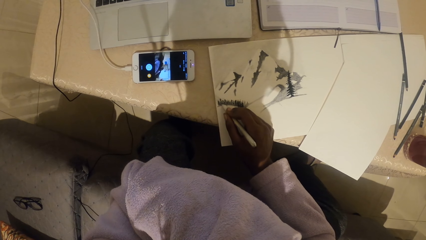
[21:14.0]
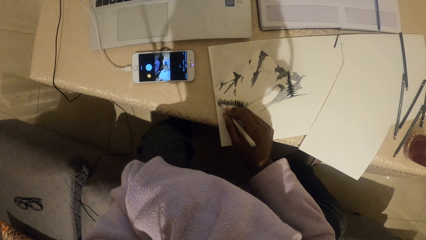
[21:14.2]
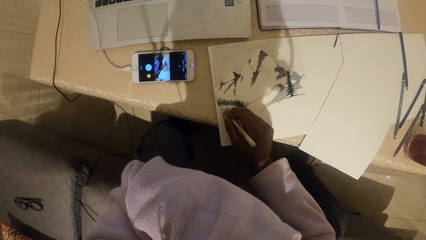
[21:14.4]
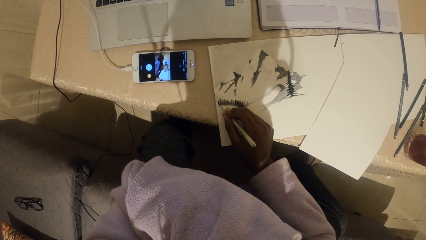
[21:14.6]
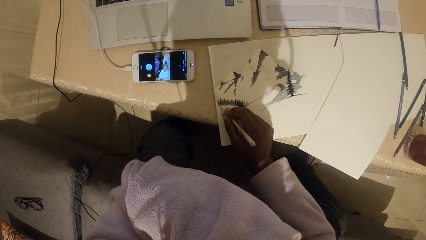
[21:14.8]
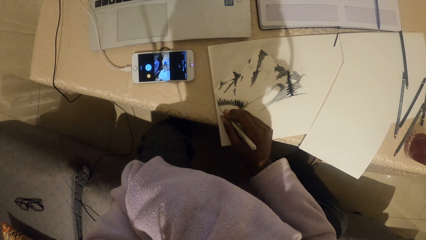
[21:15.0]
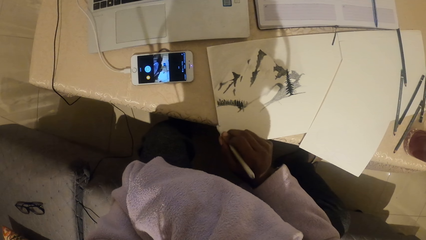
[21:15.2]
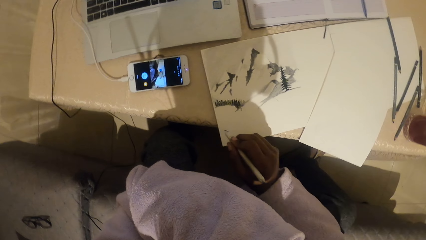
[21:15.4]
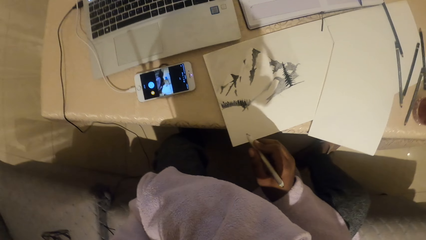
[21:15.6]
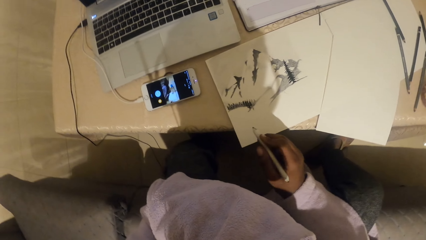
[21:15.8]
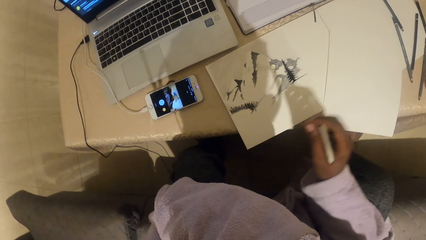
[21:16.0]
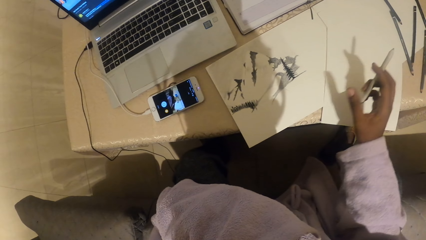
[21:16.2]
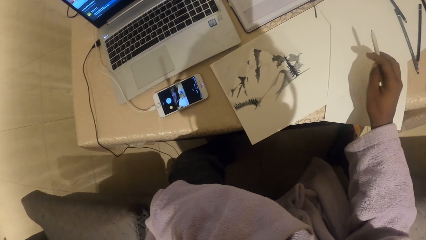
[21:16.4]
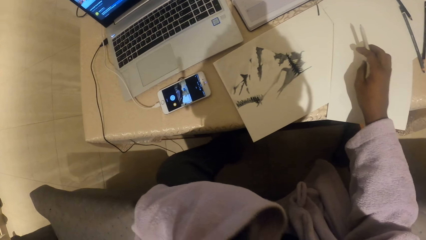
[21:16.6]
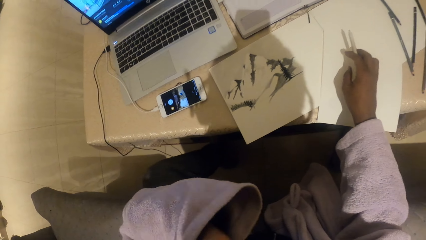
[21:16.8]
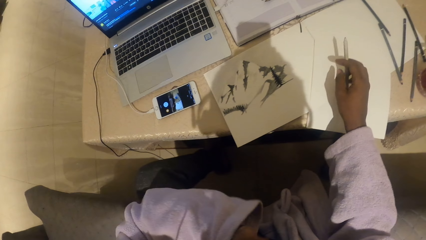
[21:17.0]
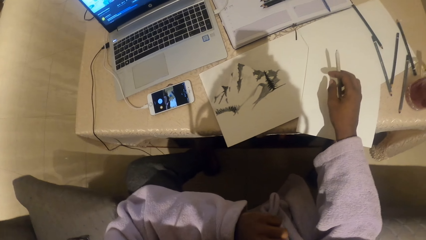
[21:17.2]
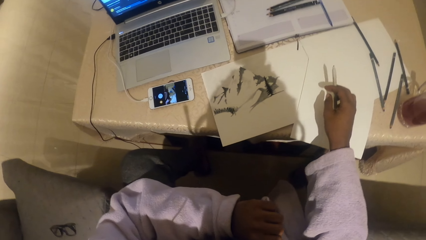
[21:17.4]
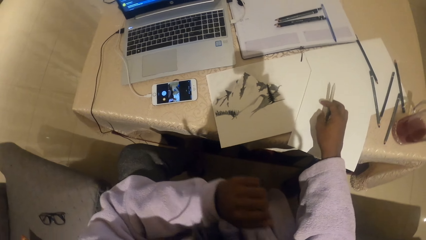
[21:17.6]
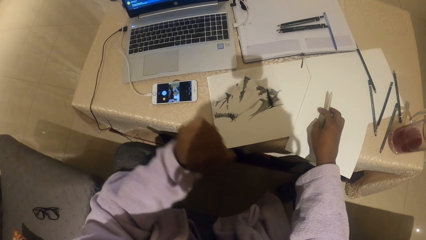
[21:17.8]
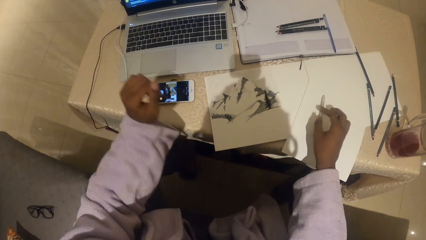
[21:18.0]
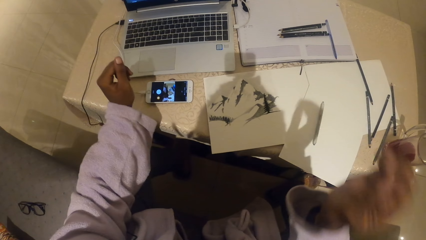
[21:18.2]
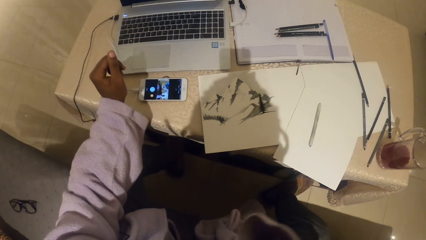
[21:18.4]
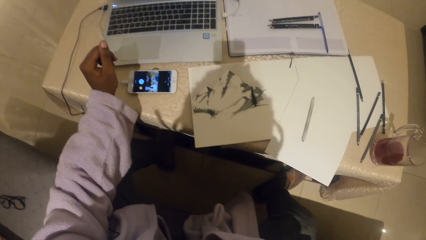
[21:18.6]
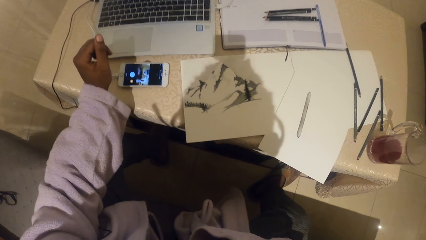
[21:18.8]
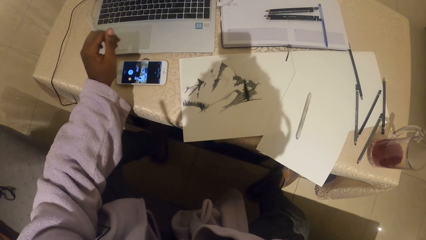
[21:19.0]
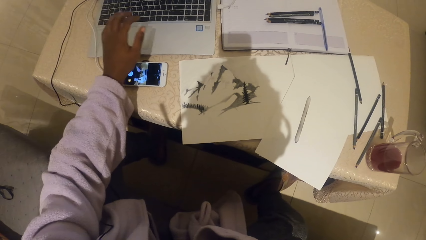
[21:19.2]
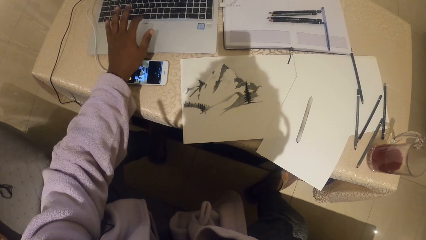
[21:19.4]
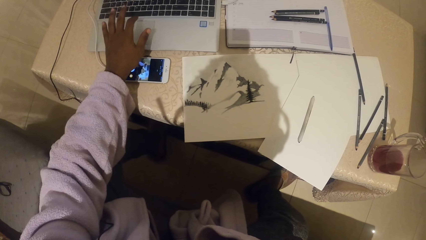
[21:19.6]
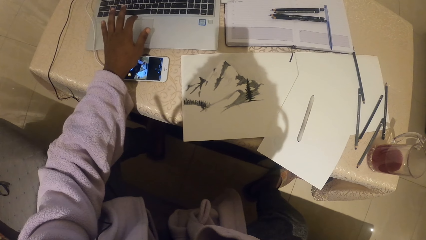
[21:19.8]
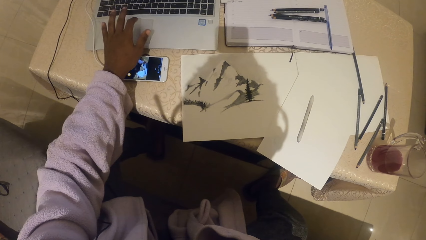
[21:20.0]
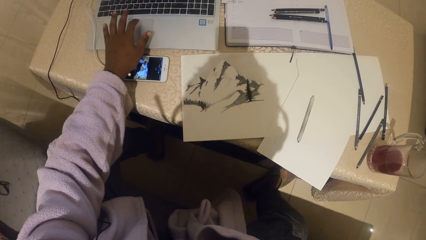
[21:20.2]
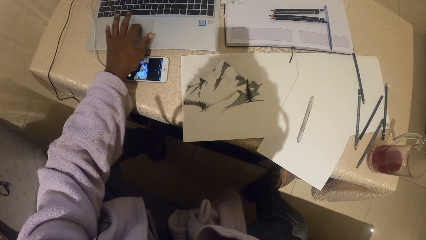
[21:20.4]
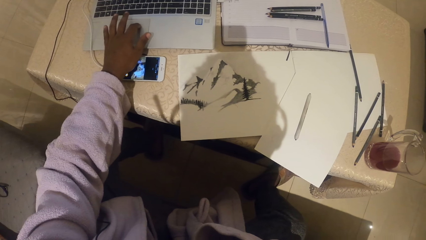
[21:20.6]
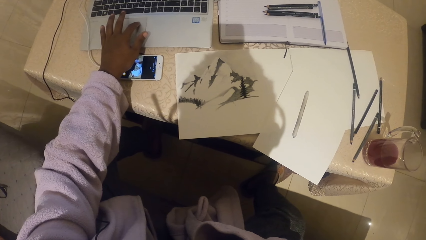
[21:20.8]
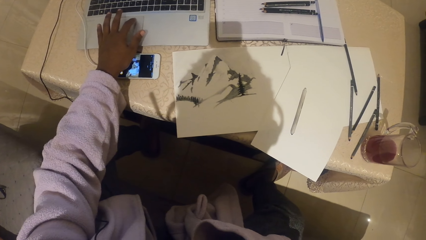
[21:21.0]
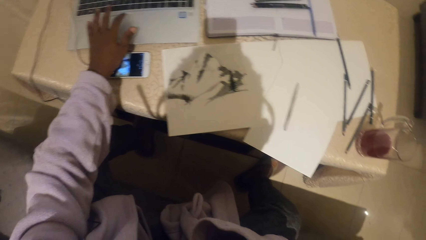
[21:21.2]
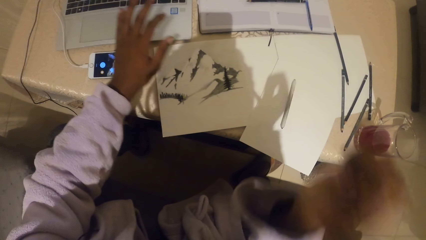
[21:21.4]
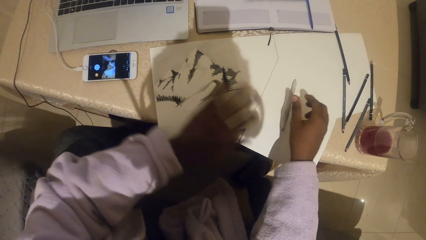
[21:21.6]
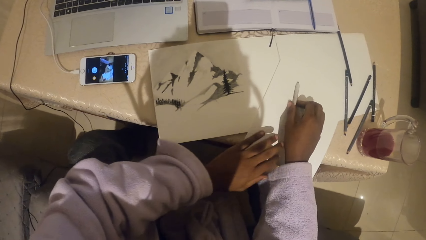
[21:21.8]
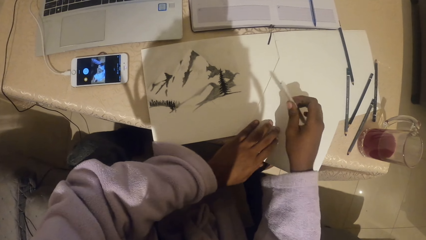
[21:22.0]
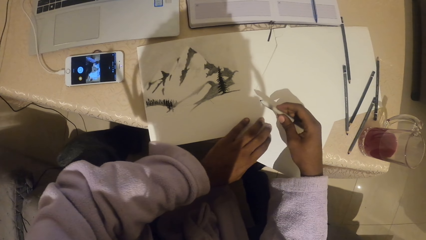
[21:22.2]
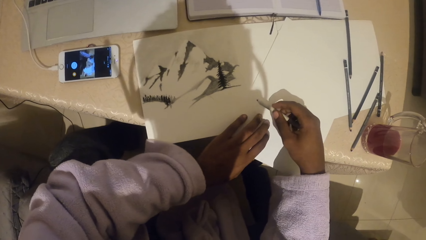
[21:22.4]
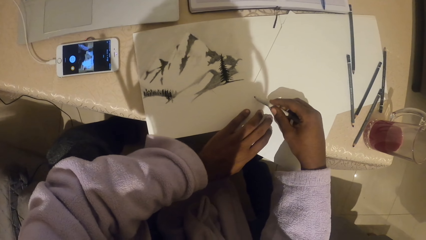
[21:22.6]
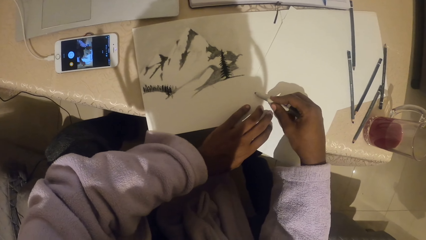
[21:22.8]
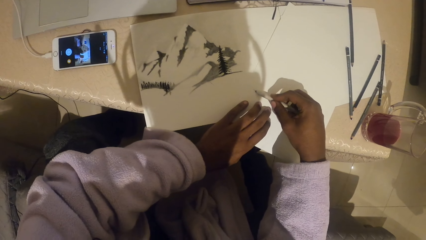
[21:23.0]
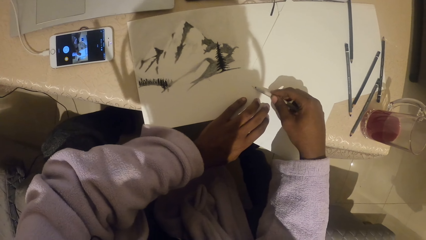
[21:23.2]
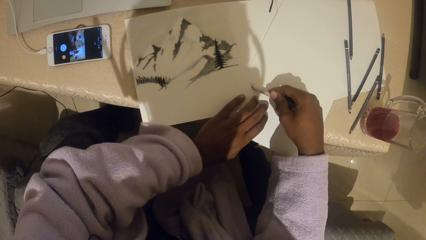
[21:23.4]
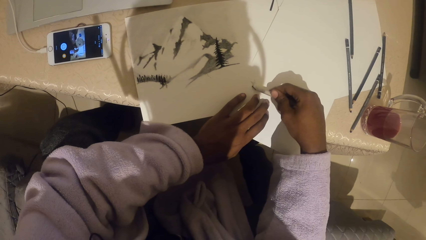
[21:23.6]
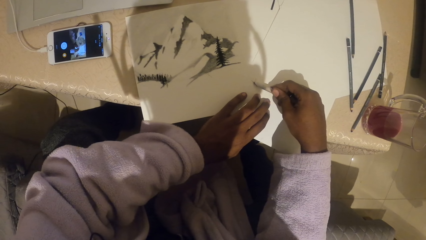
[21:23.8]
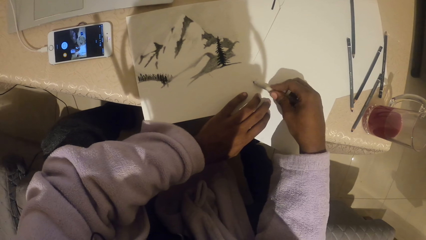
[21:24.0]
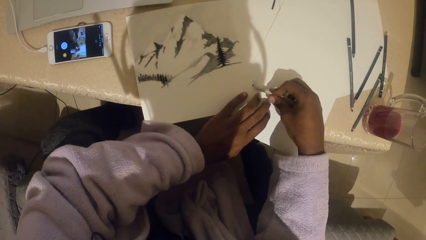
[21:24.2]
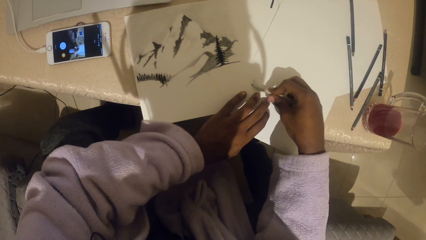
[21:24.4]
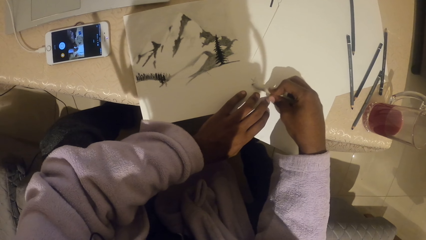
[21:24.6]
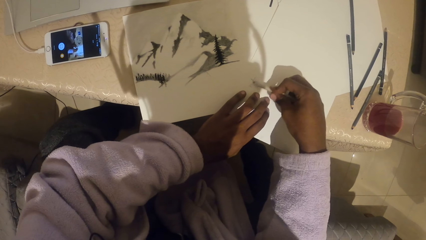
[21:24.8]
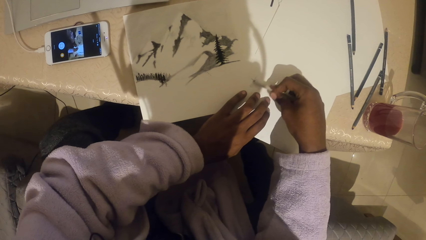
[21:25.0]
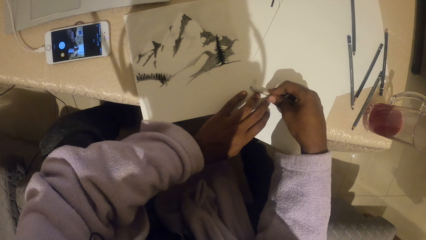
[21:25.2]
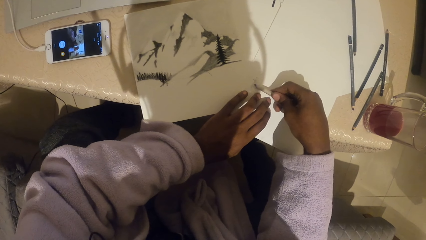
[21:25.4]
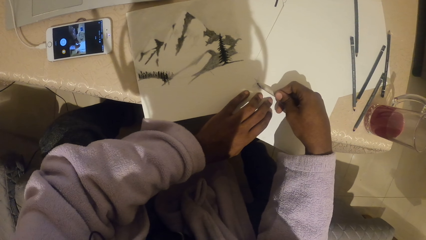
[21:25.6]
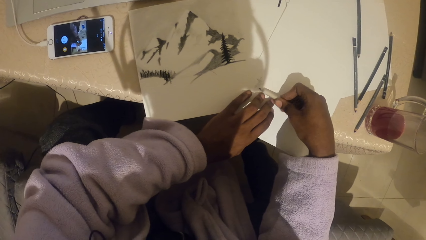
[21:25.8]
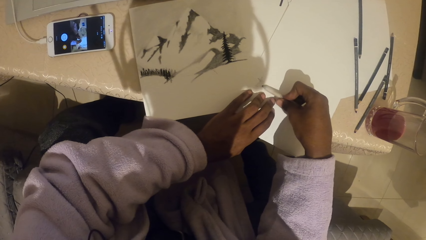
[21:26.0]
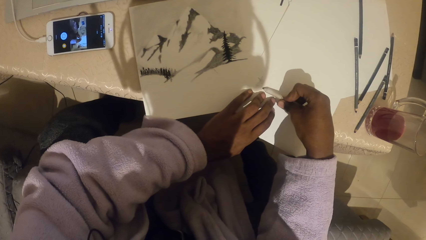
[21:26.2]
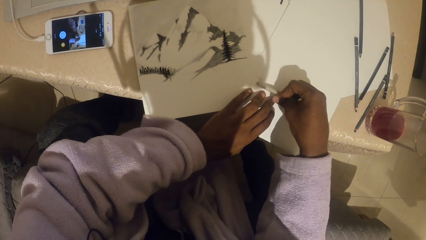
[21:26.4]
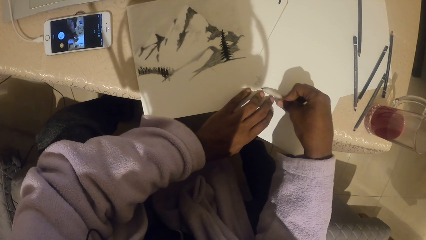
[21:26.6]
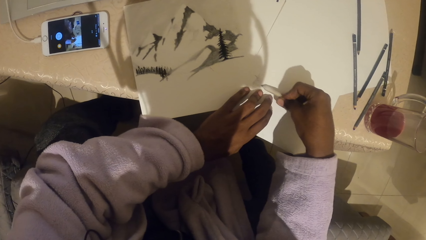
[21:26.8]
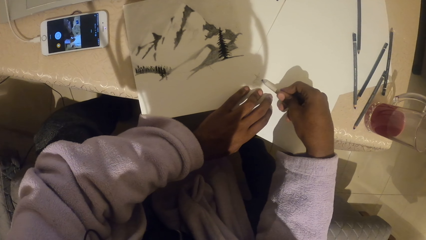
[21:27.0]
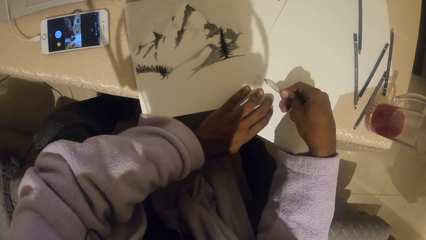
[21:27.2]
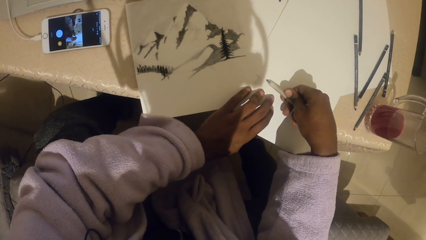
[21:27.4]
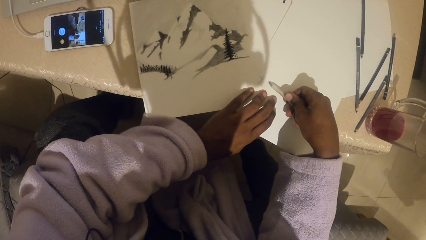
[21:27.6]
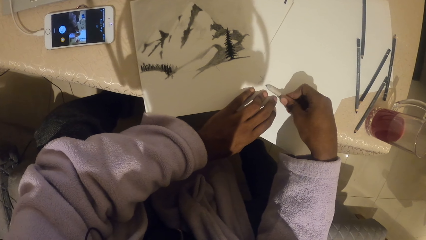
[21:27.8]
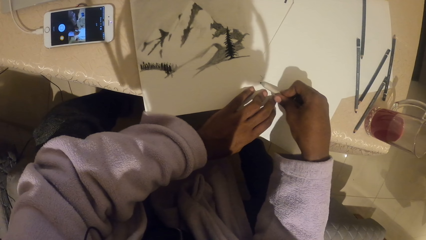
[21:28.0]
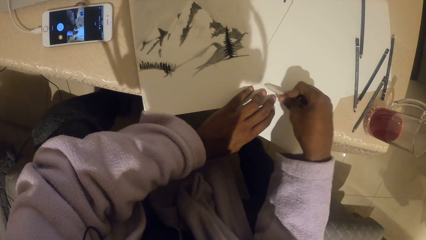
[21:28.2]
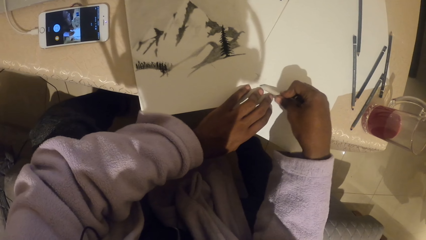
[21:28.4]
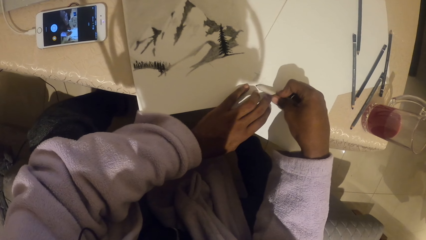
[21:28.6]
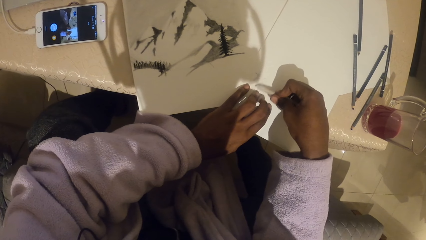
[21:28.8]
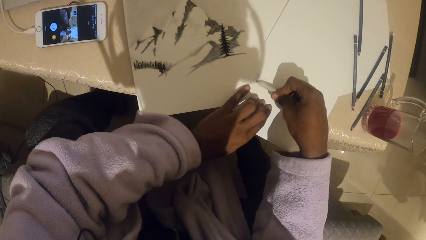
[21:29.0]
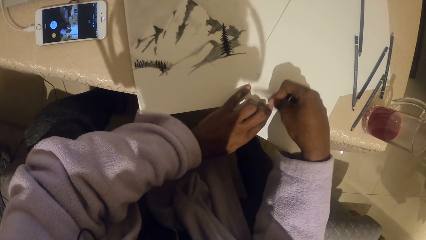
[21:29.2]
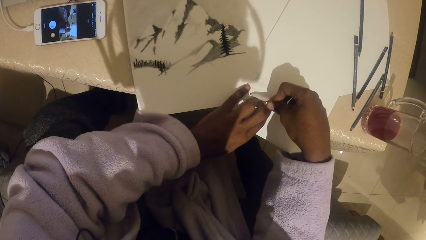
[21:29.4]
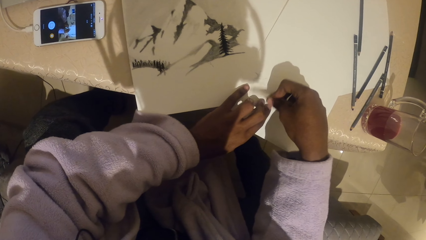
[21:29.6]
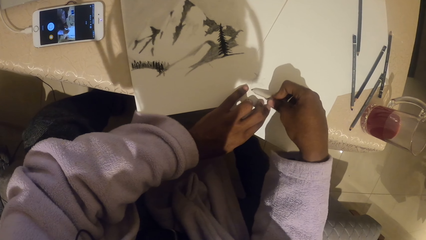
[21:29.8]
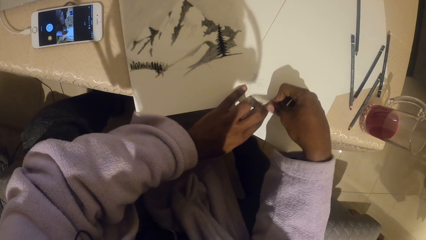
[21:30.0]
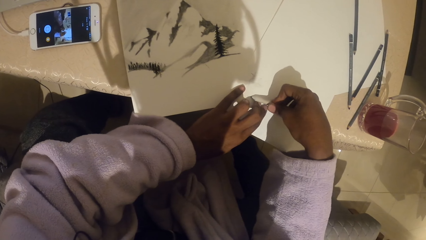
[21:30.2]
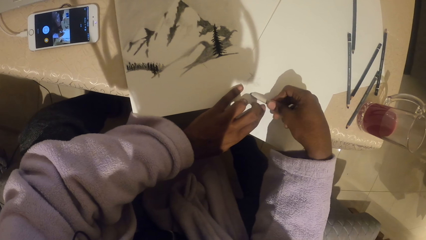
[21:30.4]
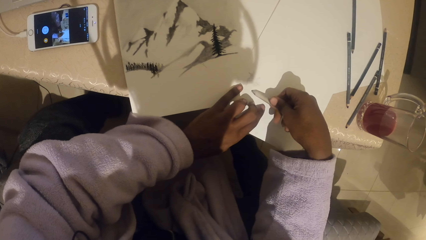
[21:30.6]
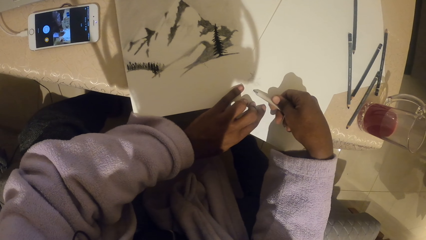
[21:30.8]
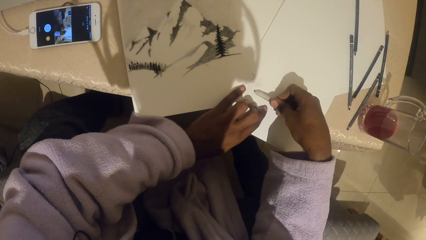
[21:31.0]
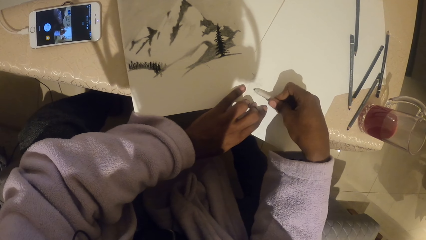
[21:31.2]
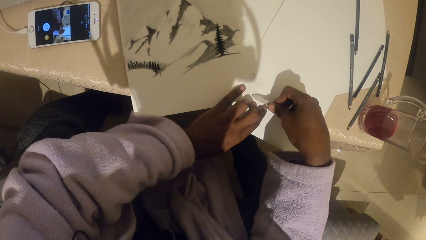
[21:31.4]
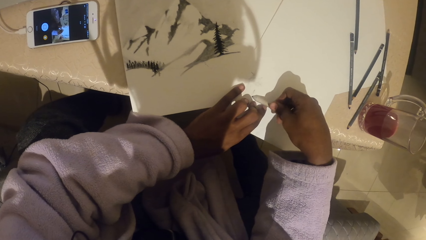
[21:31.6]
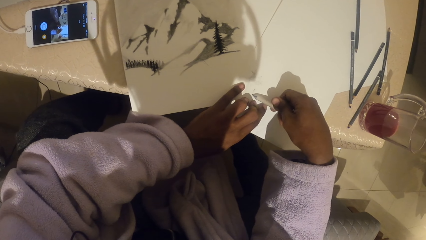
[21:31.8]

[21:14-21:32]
The camera wearer stares at the drawing. They put the crayon down. They tap a laptop. They pick up the crayon. They draw on the paper with a colored pencil.
